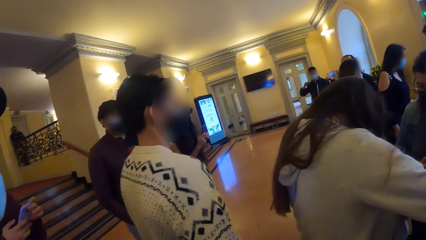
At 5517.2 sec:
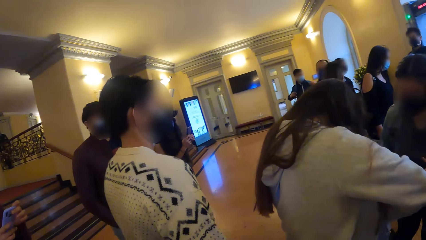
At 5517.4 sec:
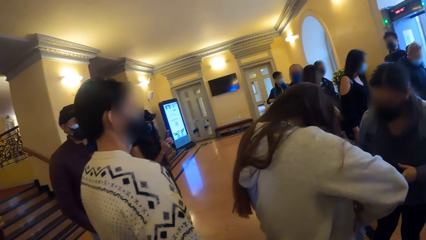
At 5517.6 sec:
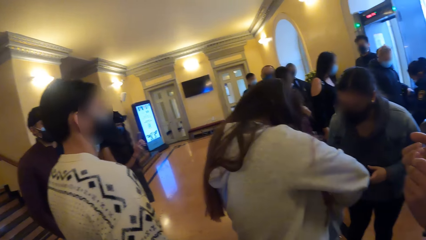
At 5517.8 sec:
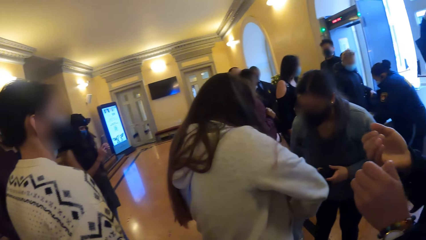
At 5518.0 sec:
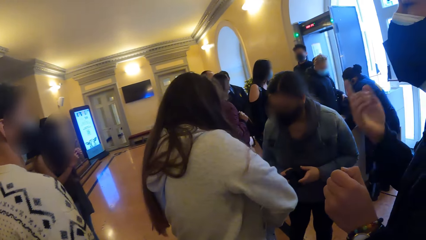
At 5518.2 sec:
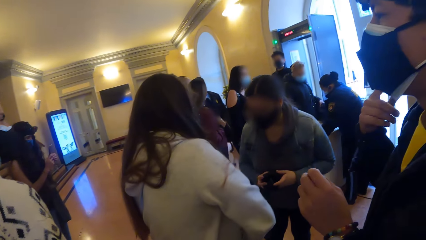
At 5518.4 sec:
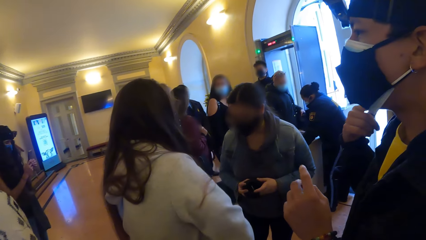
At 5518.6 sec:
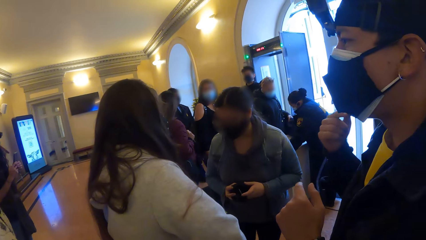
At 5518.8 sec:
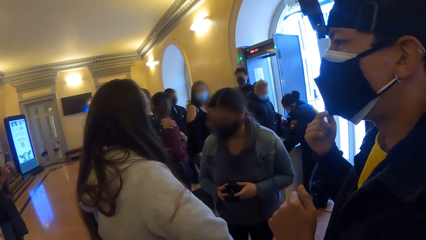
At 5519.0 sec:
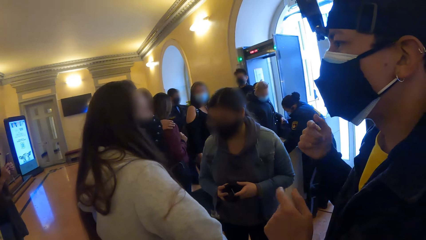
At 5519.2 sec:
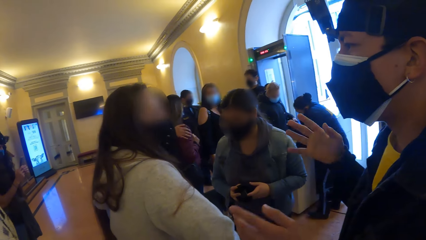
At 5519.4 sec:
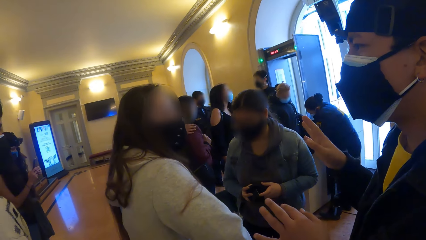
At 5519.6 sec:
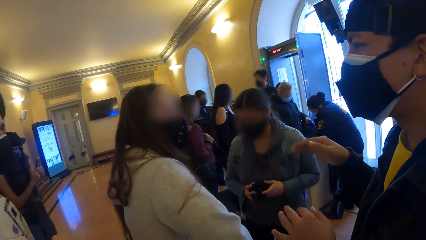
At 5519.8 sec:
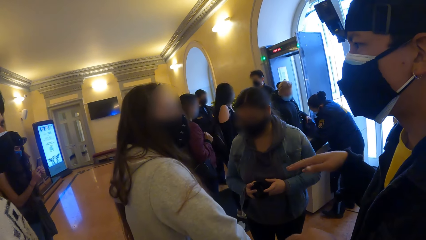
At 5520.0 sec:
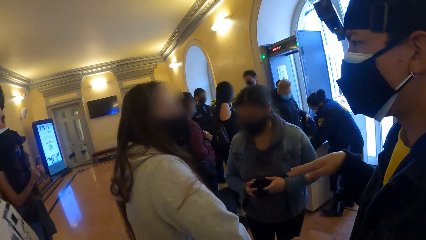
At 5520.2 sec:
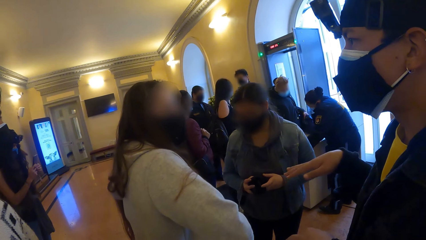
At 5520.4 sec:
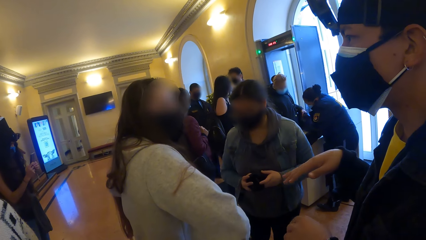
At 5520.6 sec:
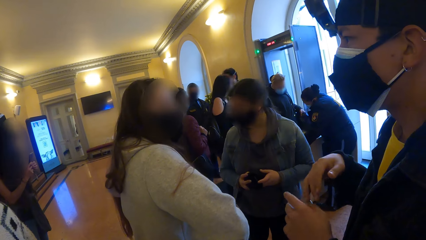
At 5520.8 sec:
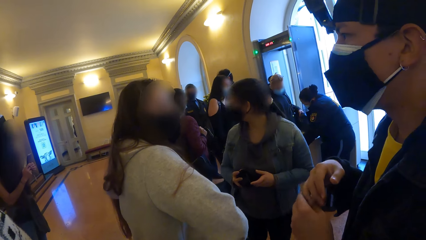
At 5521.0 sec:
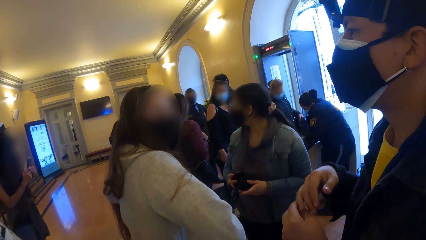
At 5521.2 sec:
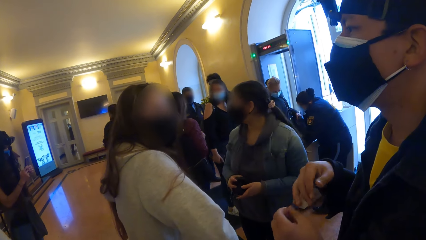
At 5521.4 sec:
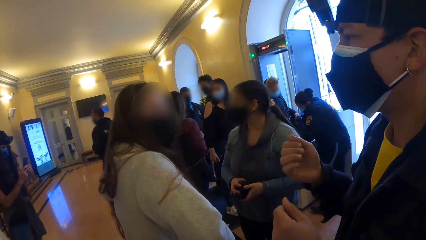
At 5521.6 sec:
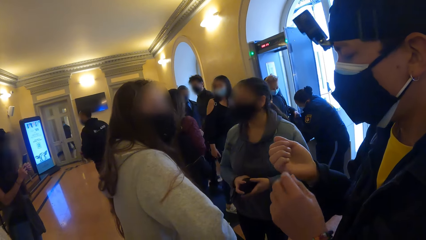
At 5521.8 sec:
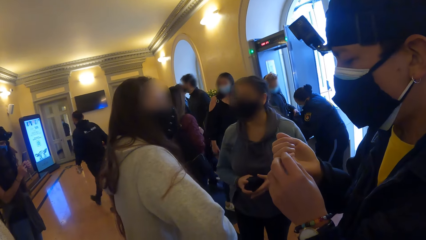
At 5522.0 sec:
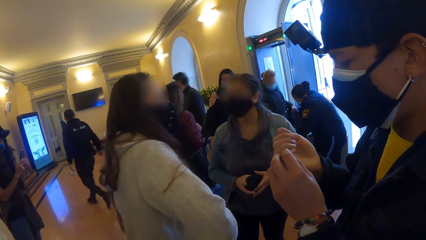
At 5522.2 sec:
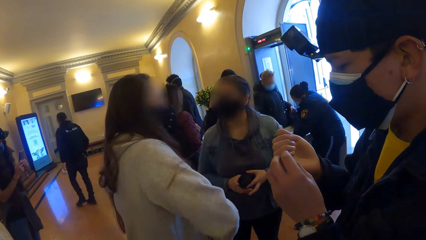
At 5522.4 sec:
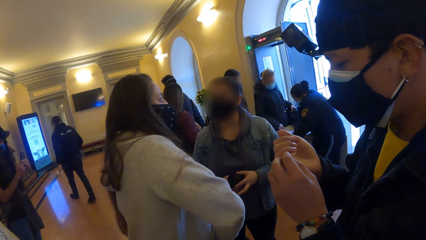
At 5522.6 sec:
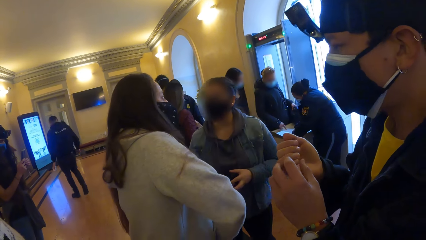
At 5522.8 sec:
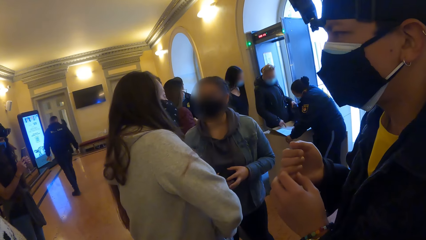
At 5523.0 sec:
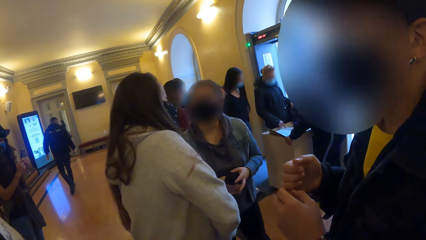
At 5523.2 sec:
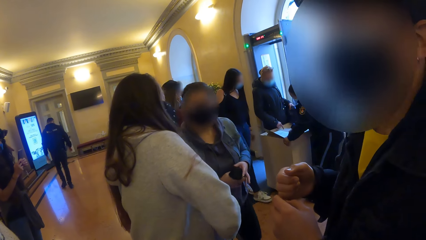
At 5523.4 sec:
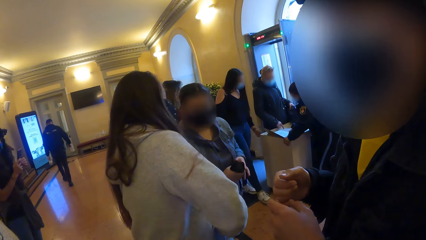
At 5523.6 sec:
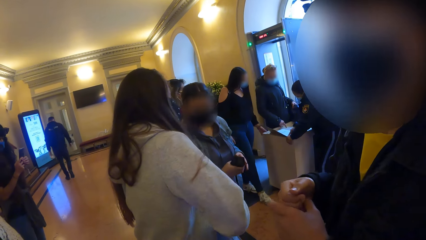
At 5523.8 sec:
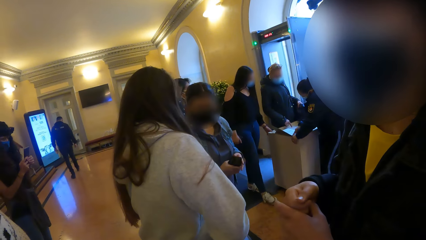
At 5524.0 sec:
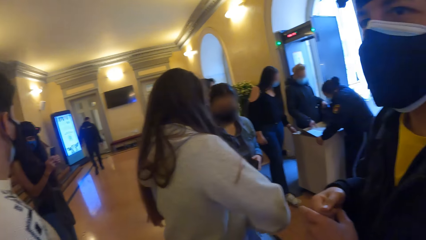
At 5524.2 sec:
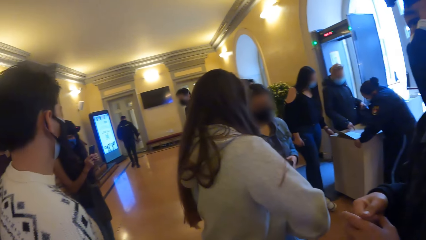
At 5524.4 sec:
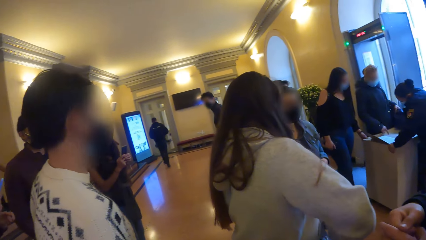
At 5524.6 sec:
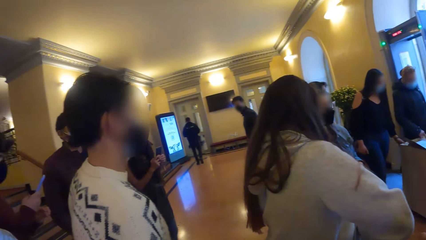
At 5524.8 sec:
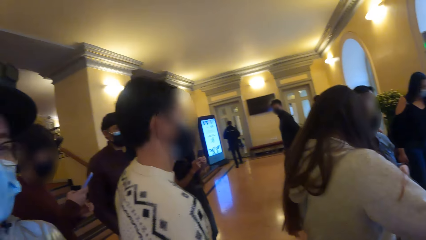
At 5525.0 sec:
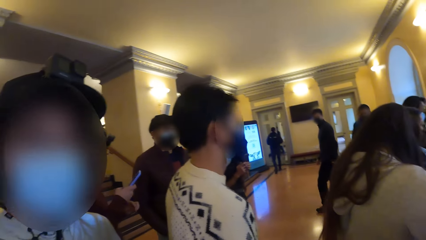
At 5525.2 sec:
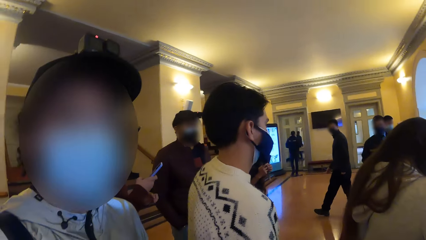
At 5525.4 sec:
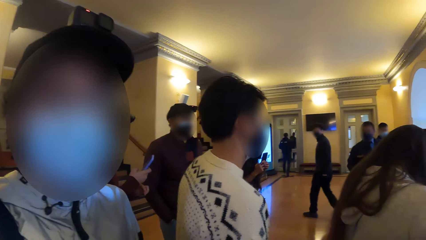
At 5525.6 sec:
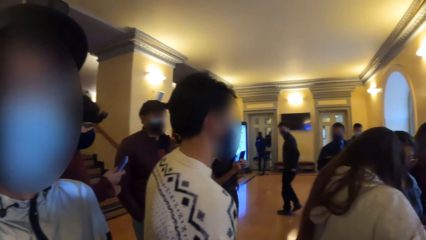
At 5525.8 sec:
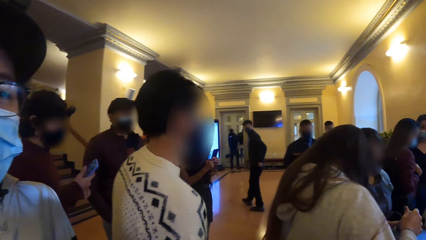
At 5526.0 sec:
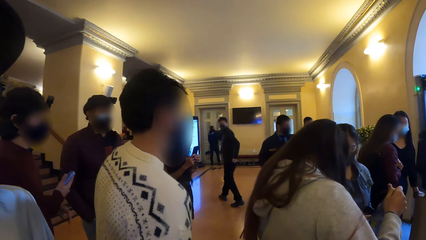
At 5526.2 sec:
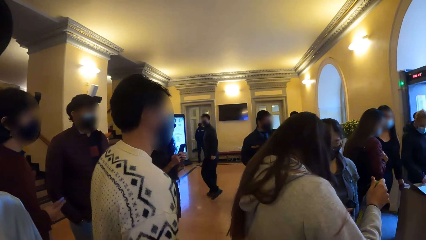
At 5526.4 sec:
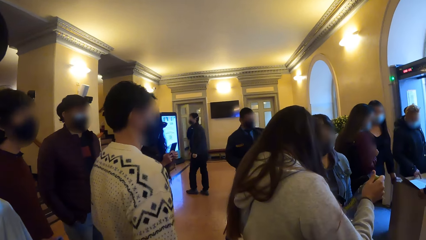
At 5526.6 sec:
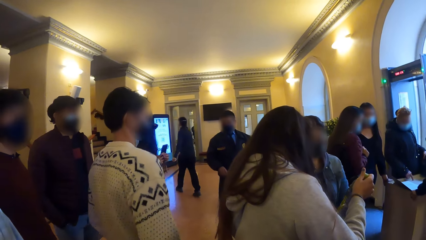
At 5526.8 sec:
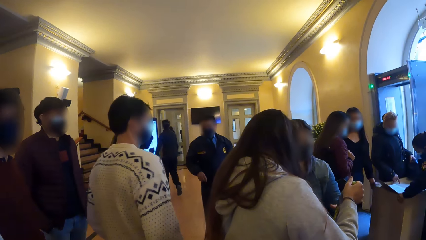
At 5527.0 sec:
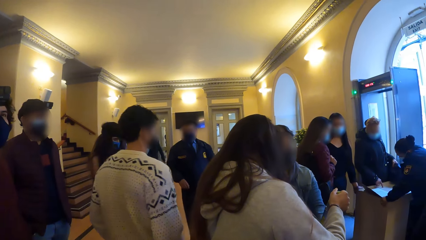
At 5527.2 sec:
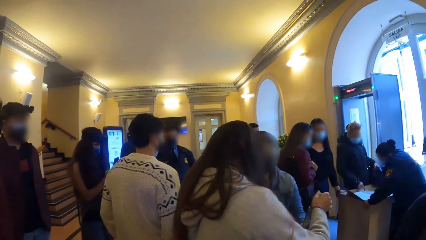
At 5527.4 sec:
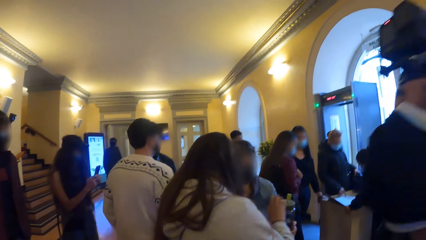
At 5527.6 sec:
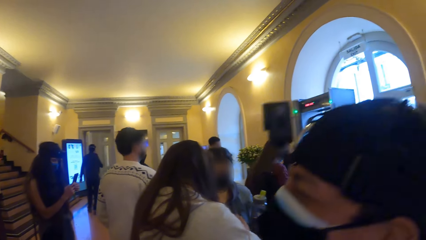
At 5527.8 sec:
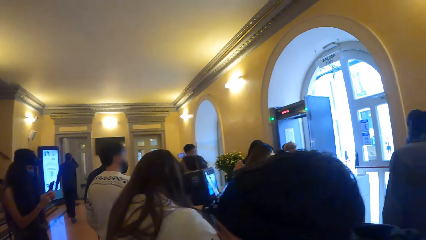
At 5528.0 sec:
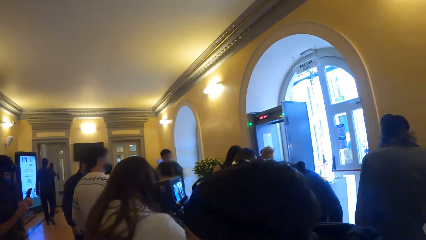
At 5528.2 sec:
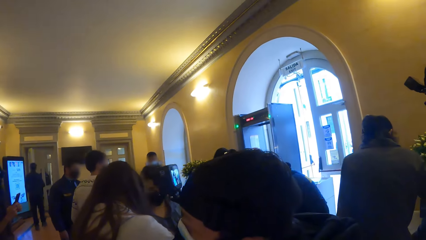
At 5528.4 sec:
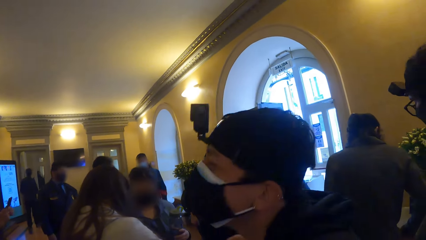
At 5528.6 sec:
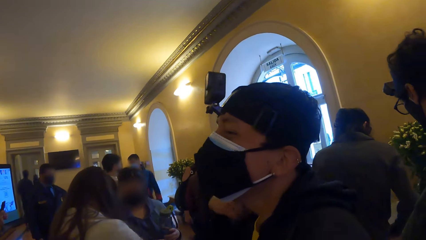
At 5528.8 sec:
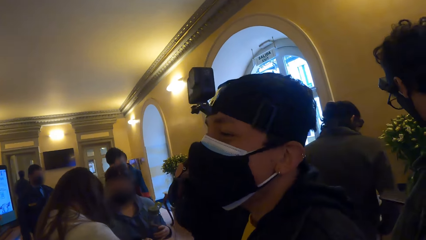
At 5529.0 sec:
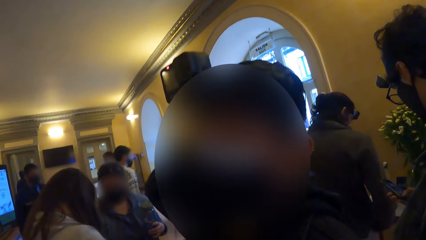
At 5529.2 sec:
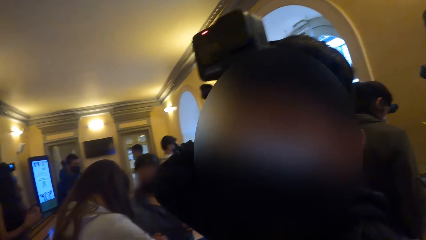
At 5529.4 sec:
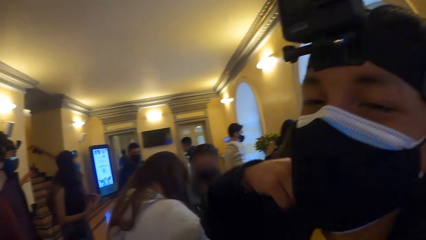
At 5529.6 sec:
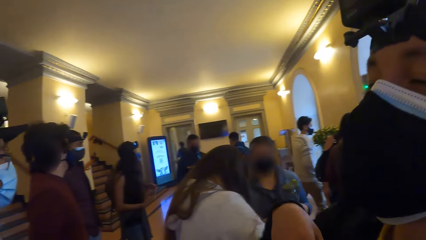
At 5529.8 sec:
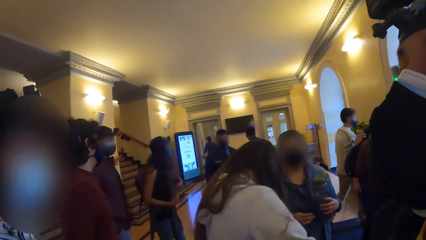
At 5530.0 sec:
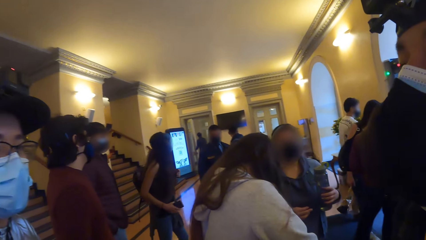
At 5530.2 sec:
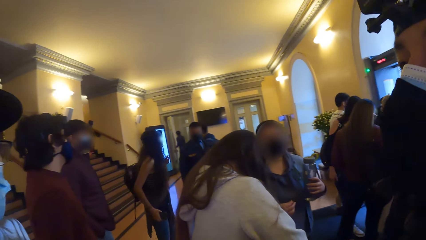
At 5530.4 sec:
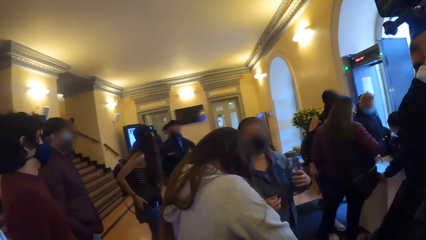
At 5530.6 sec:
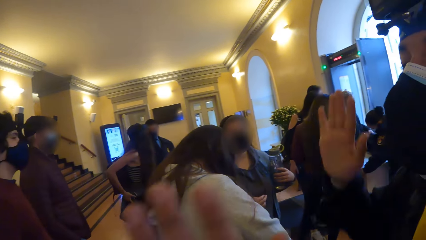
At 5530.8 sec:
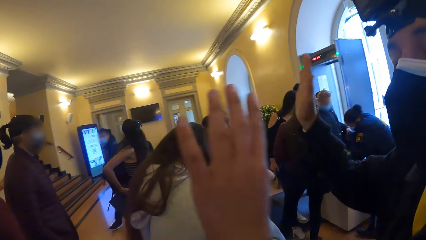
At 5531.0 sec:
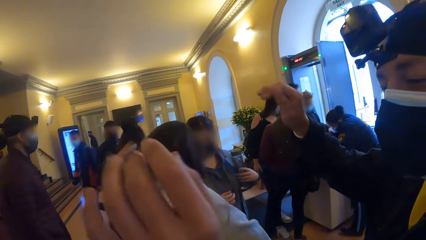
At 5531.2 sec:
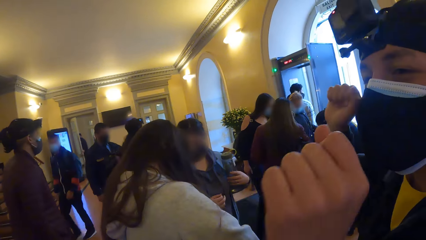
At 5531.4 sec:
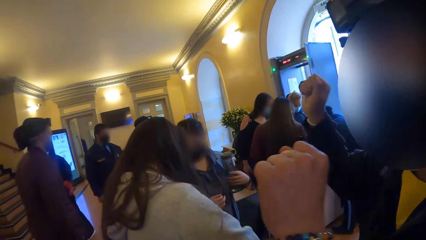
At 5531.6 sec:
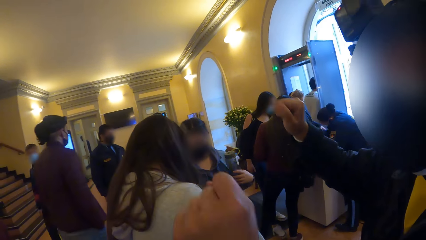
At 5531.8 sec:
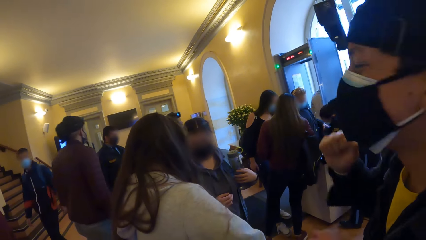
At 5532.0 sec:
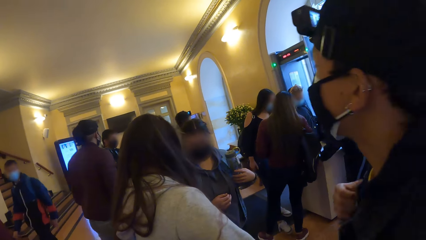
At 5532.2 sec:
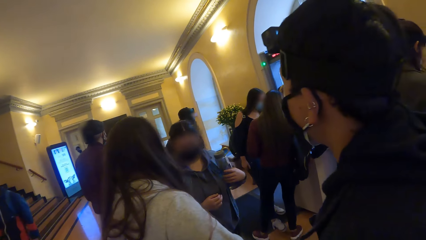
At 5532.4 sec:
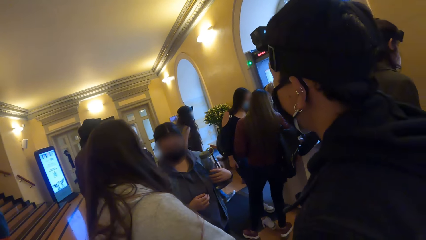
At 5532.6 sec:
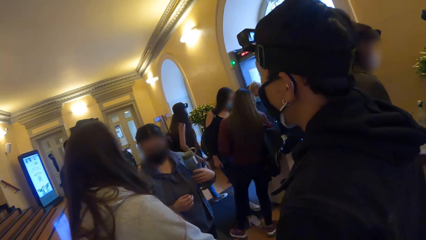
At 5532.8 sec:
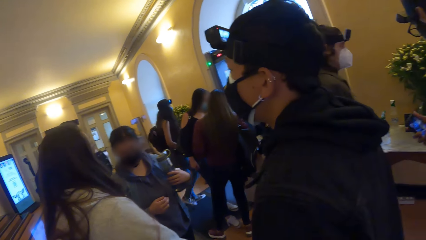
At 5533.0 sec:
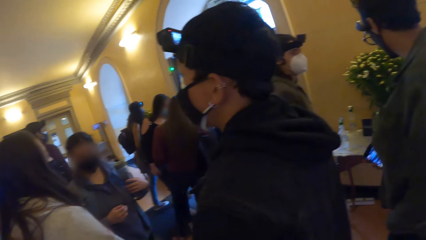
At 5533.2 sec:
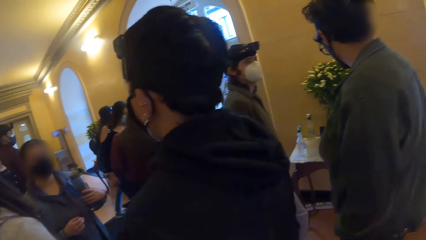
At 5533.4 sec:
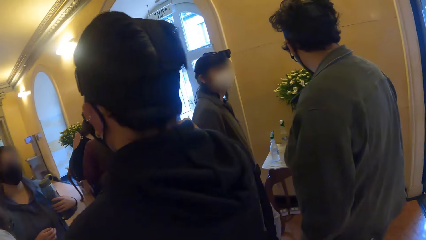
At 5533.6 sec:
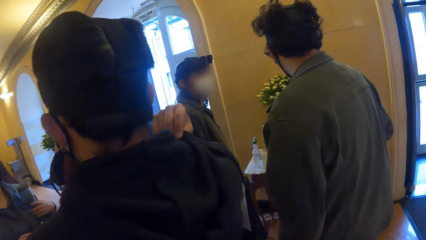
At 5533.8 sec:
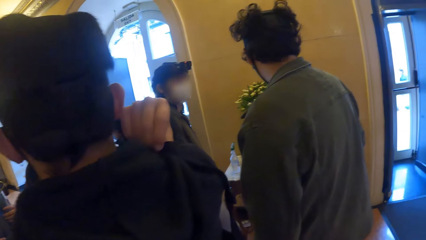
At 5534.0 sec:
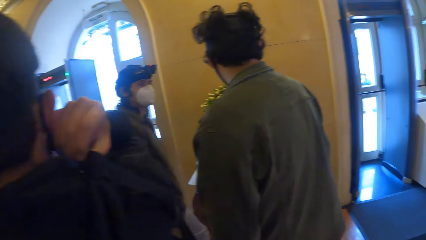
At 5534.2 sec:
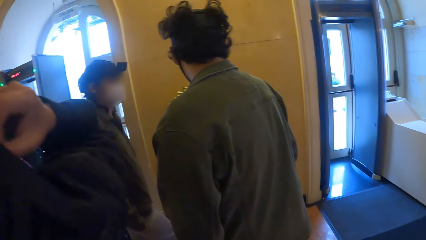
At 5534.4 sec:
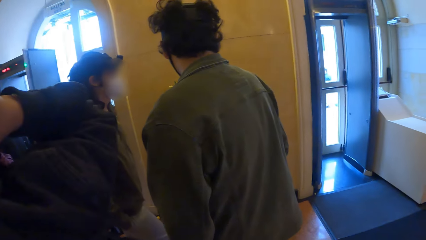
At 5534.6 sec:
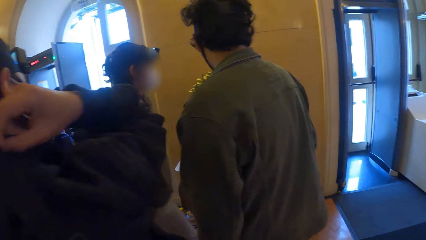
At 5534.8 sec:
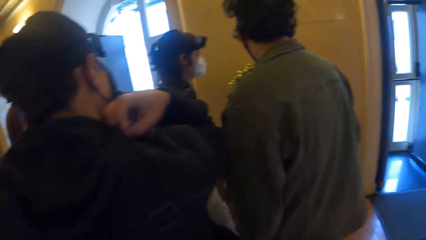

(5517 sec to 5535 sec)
The camera wearer talks to a person. A man operates a phone in his hands. A woman pulls a water bottle from her bag with her right hand. The camera wearer looks at another person. The woman passes the water bottle to another woman with her right hand. The camera wearer and the group of people move towards the exit of the building. The camera wearer looks around. Another man brings out a phone from his pocket with his right hand. The camera wearer looks at a third person closely. They look around.
